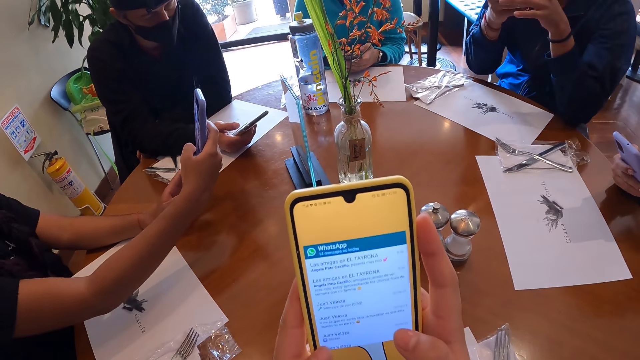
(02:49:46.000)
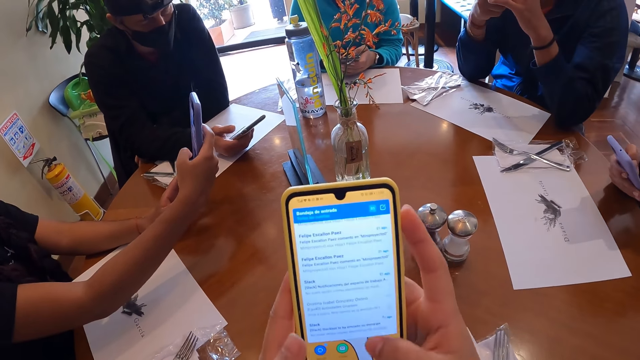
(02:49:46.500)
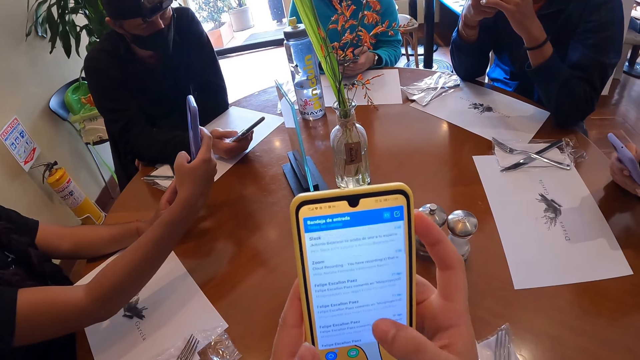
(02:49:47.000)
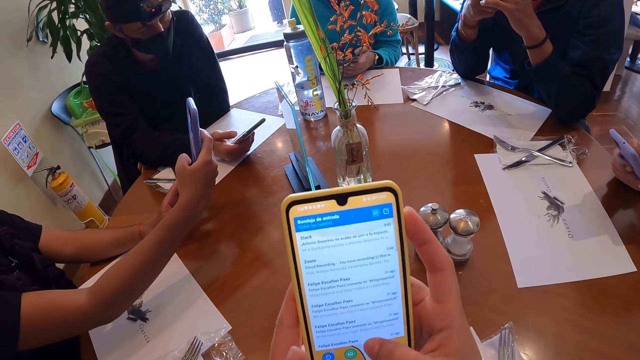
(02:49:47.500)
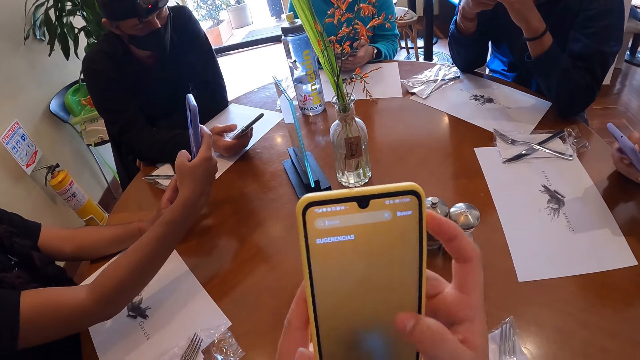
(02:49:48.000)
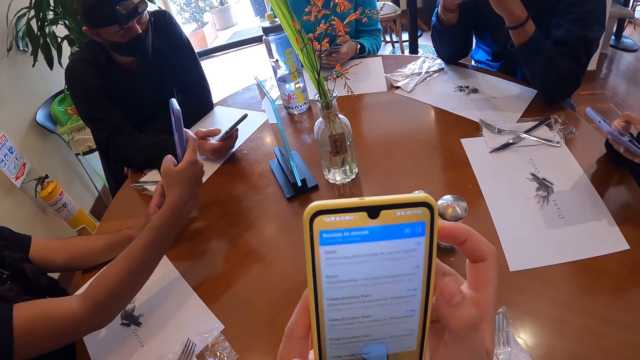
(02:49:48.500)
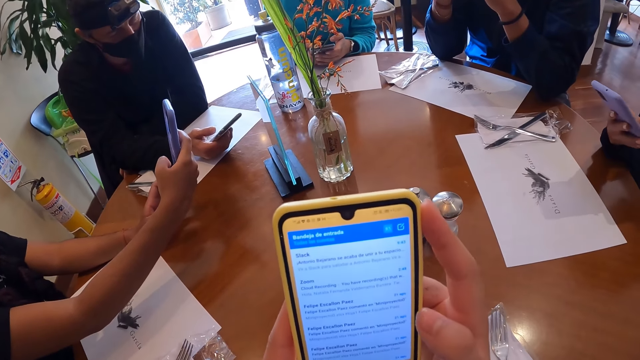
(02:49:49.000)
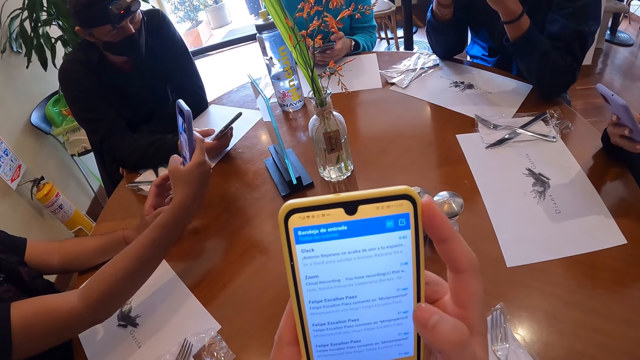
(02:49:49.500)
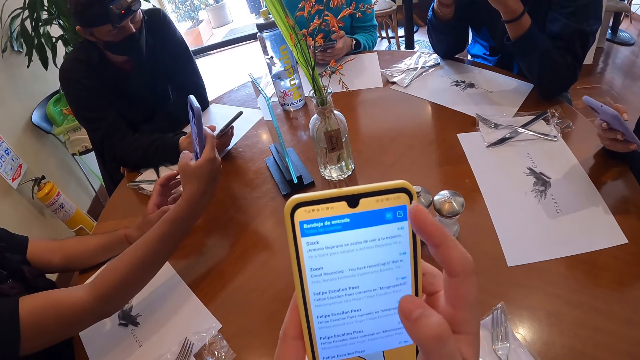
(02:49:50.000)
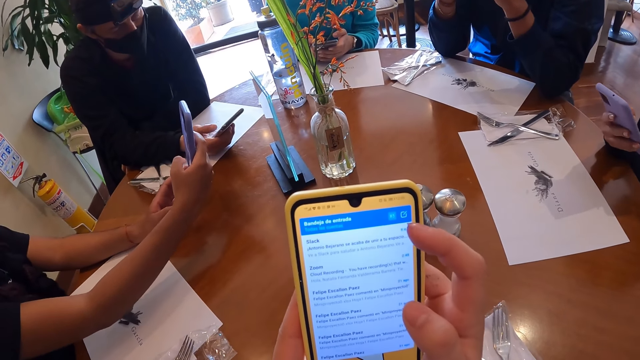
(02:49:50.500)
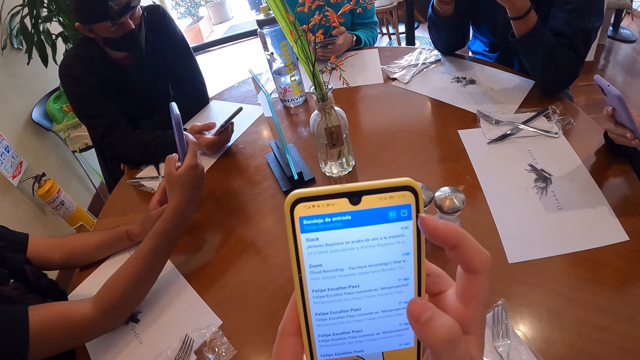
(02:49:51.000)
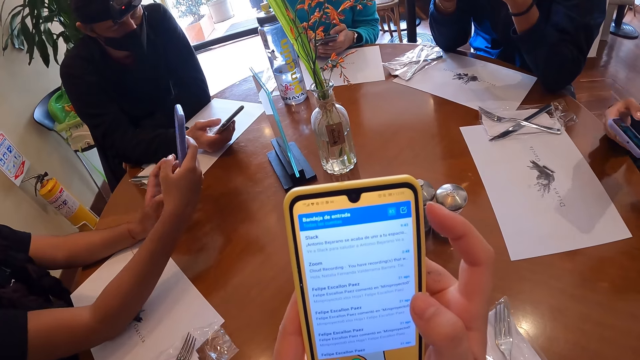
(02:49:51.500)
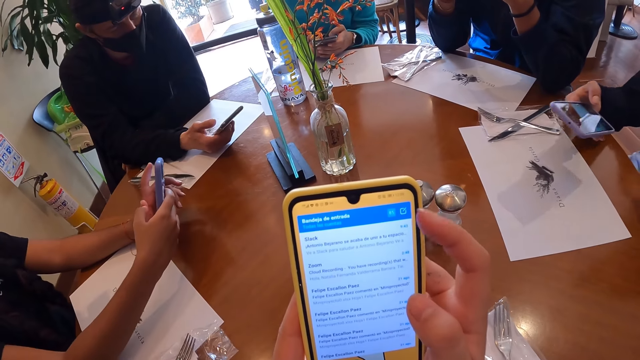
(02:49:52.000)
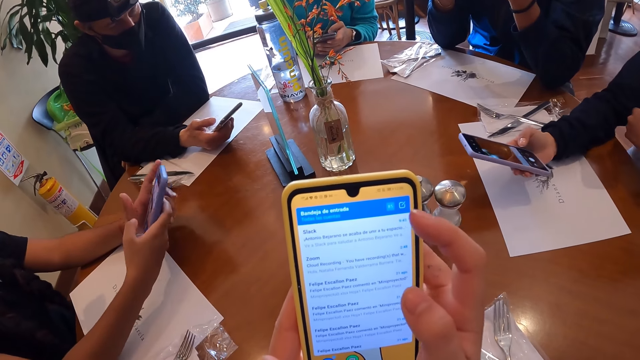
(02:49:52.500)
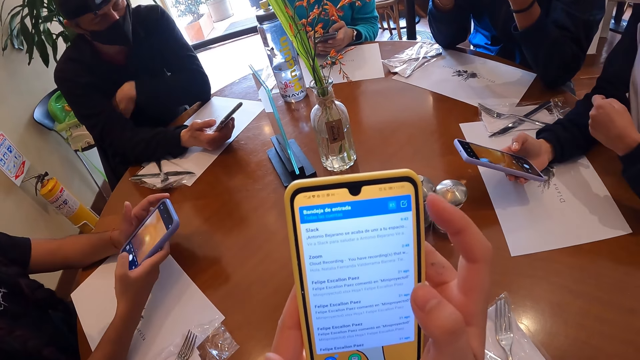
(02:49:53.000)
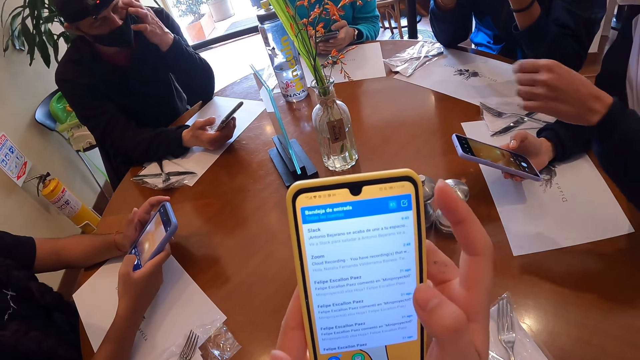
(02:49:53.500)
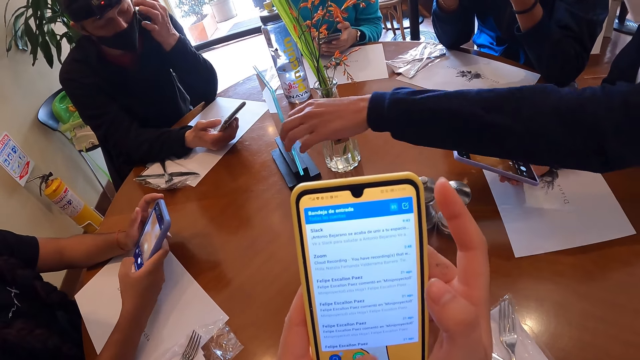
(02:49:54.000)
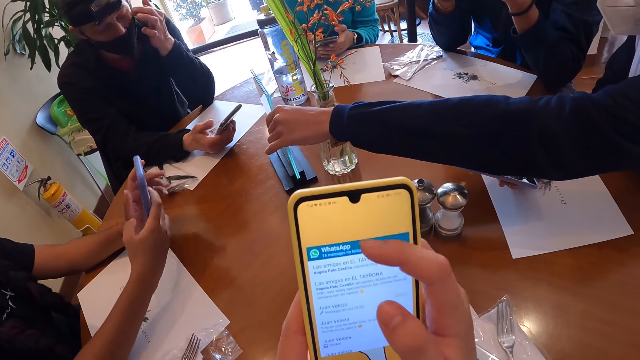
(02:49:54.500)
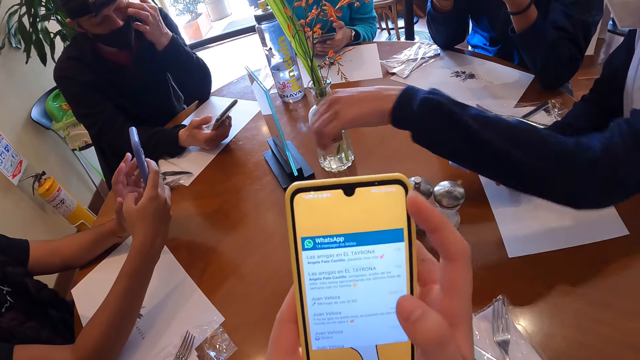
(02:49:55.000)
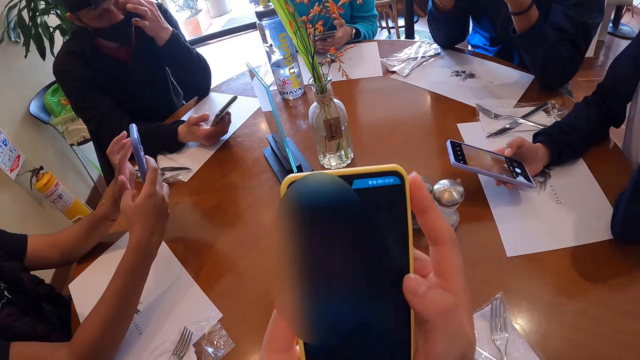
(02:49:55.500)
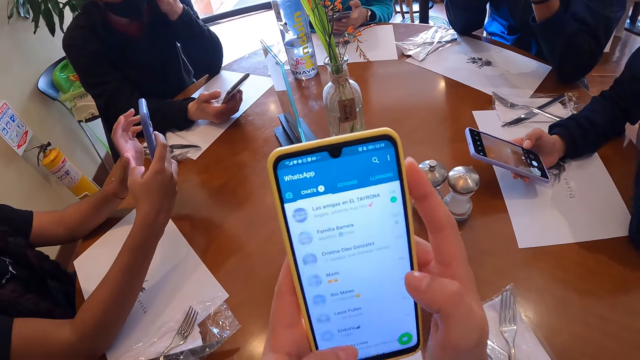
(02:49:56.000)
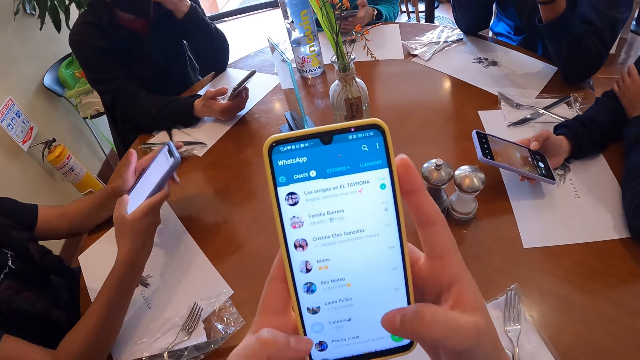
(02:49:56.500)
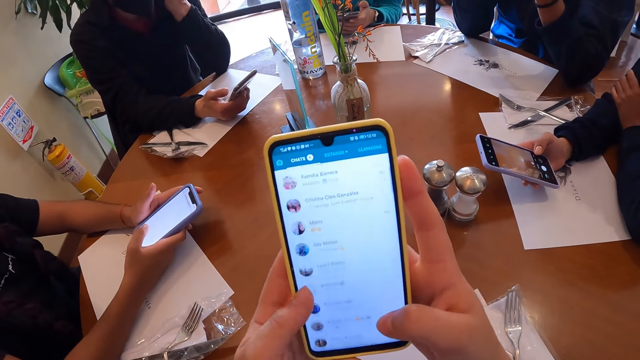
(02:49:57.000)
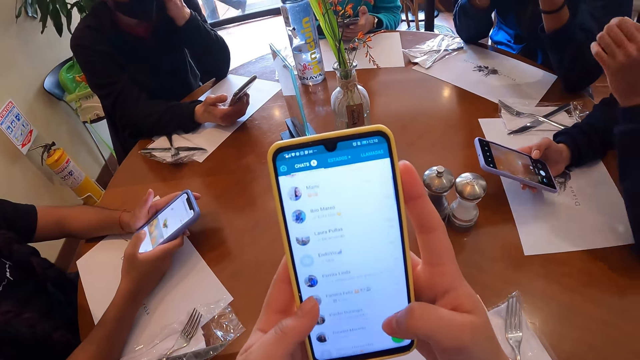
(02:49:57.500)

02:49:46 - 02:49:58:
A woman scans the code on the plaque with the phone in her hands. A man holds the phone in his right hand with both hands. The camera wearer uses a phone. Another man operates the phone in his right hand with his right hand. Another woman uses a phone. The camera wearer uses the phone. The other man scratches his eyes with his left hand. He moves the hand. The other woman adjusts the plaque on the table with her left hand. The first woman scans the code on the plaque with the phone in her right hand. She operates the phone in her right hand with her left hand. The camera wearer uses the phone.

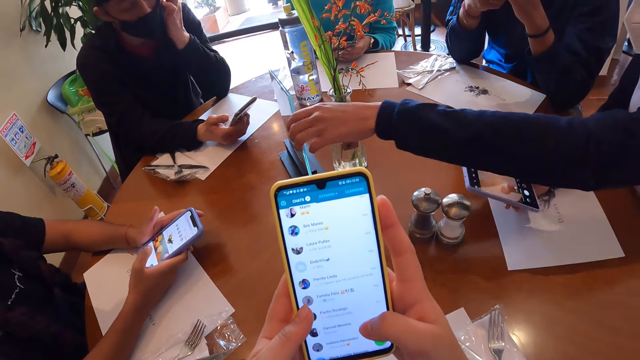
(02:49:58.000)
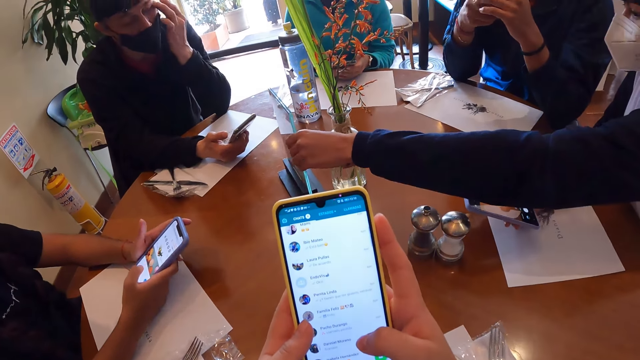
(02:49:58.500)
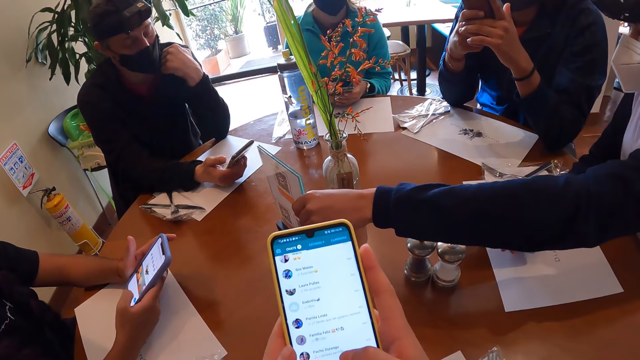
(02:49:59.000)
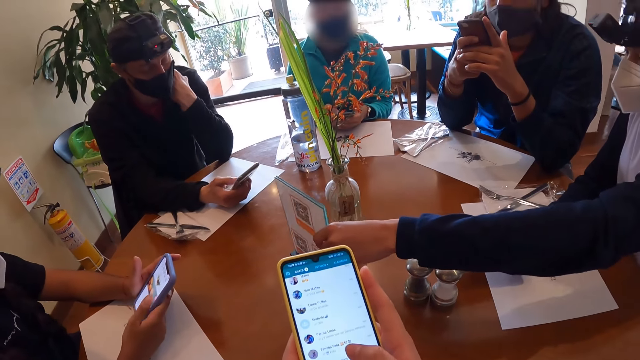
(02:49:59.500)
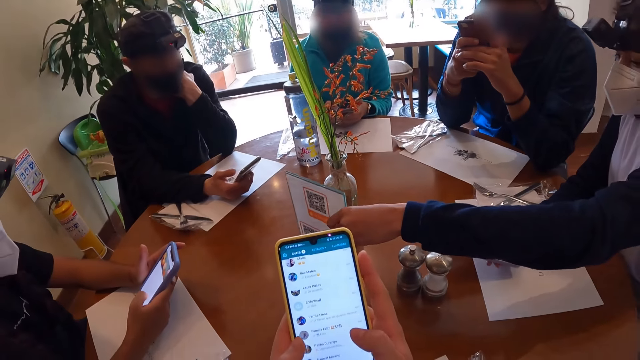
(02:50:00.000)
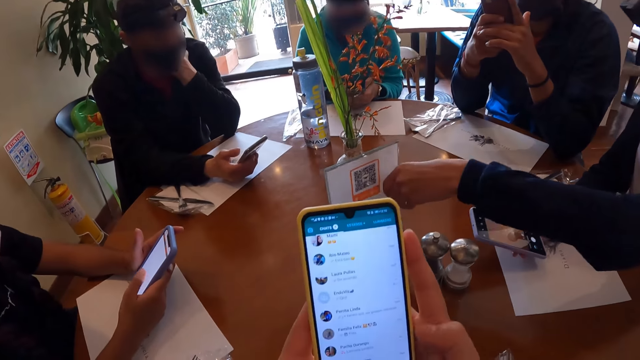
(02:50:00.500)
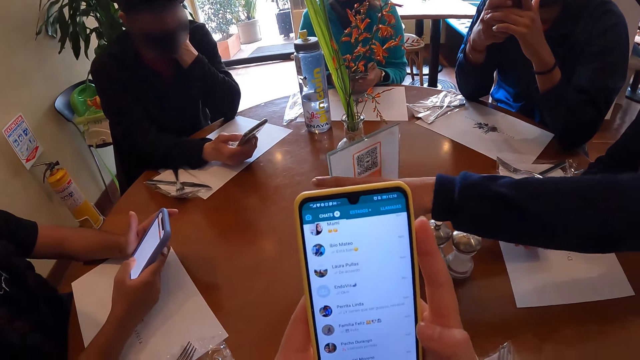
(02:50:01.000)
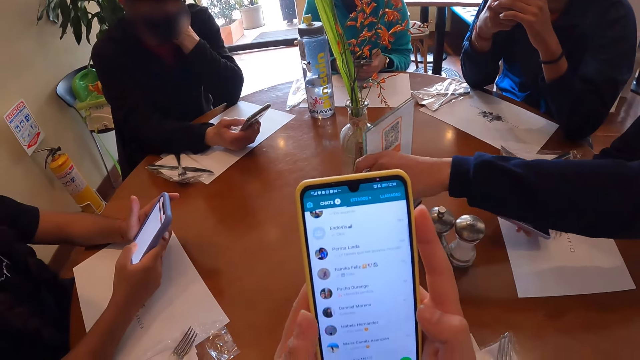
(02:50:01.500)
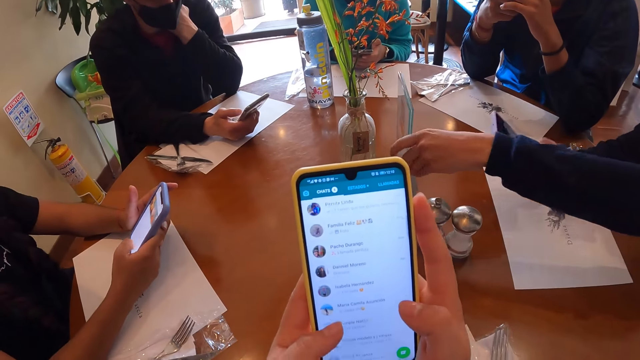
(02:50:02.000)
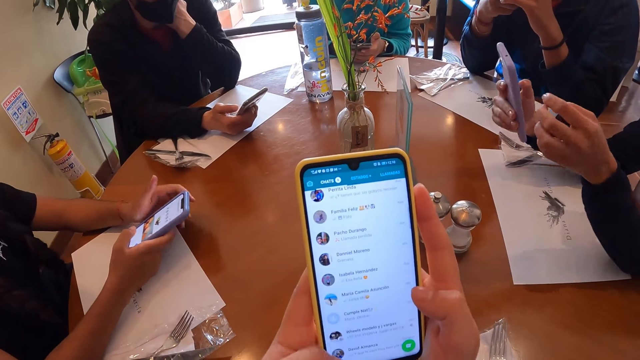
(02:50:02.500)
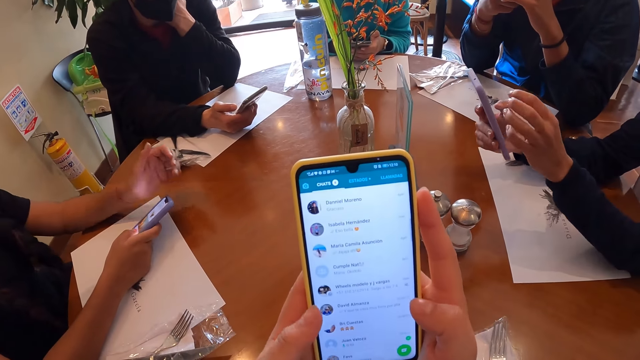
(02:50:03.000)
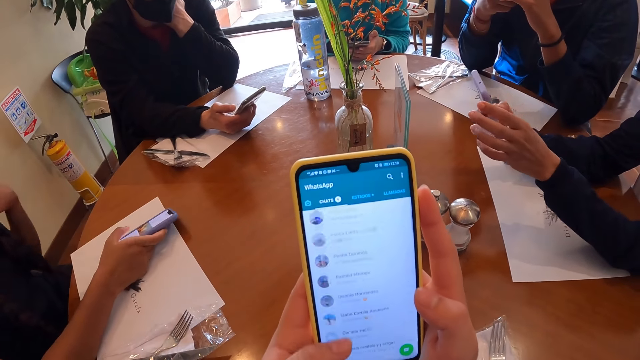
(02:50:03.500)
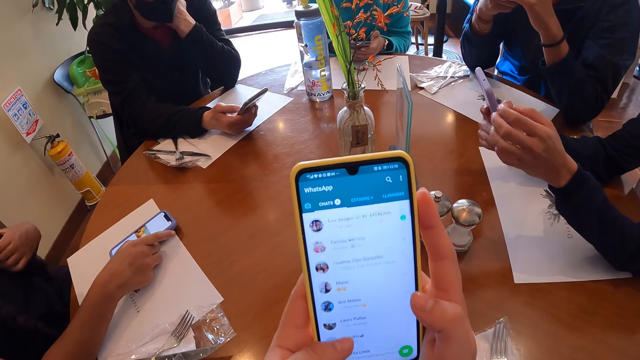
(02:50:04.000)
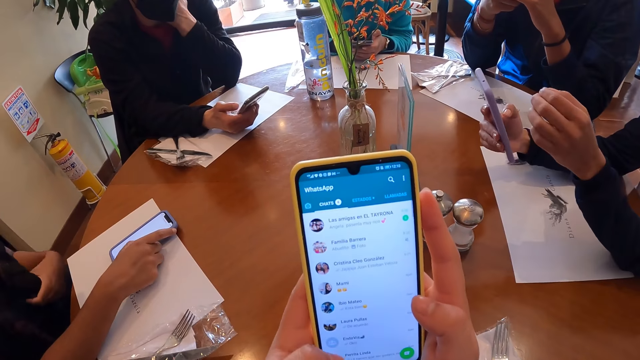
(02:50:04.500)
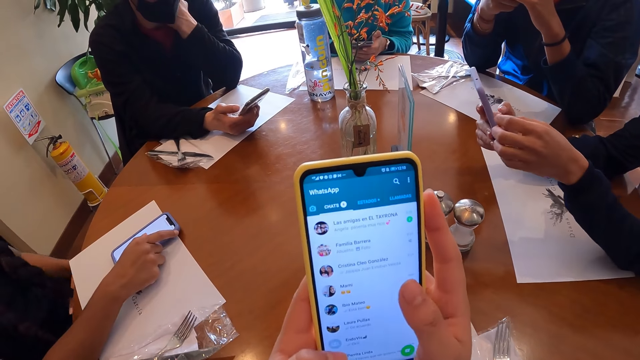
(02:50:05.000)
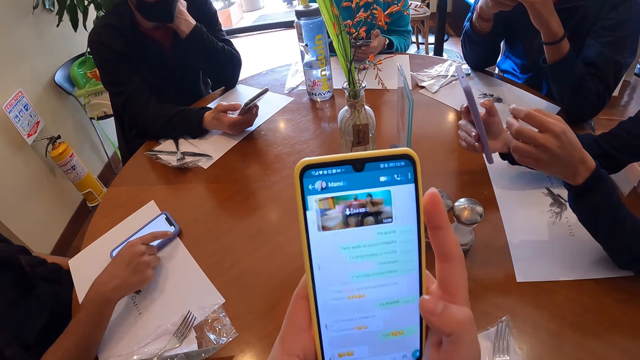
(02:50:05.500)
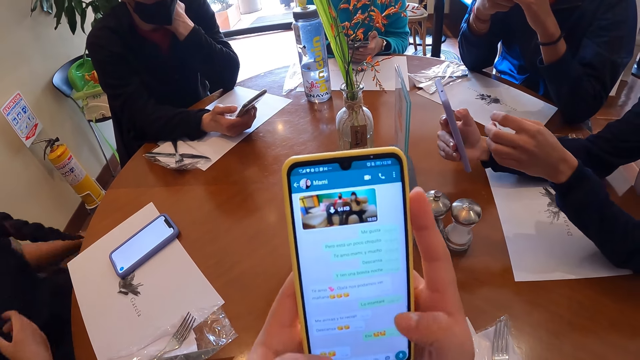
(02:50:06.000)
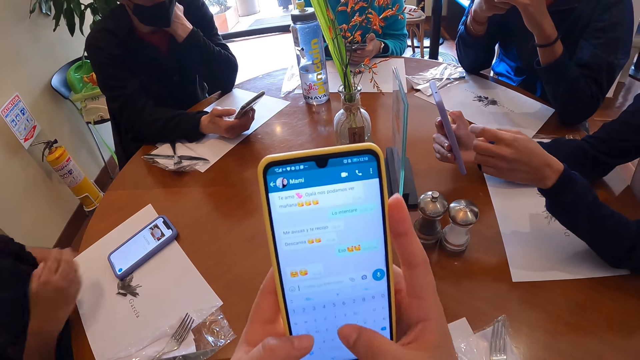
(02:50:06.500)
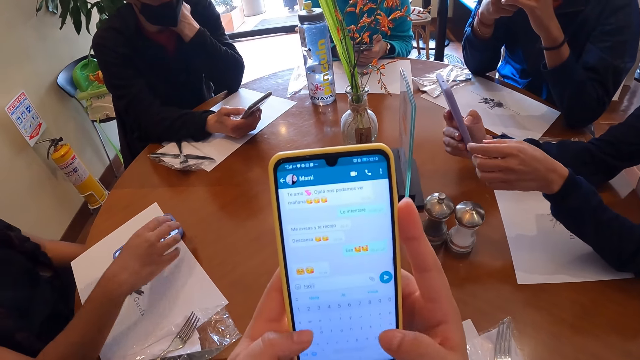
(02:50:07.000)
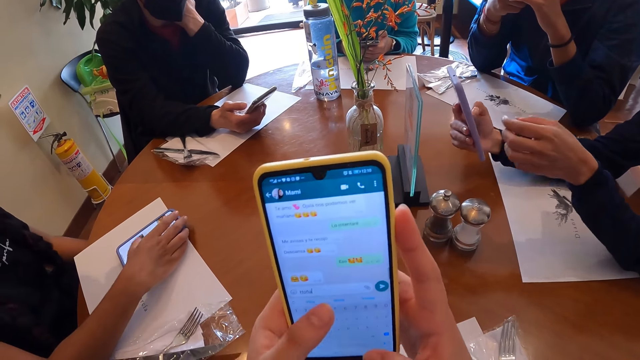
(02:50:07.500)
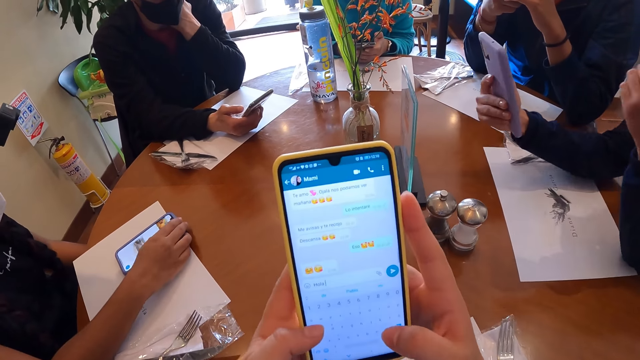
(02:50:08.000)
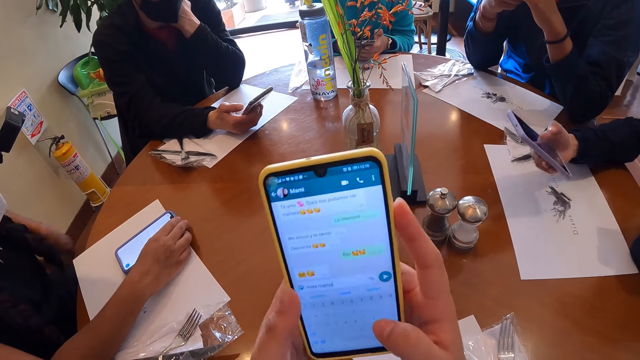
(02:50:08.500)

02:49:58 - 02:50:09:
A woman shifts the plaque on the table with her left hand. The camera wearer uses a phone. Another woman drops the phone in her right hand on the table. The first woman operates the phone in her right hand with her left hand. The other woman holds her braid with her left hand. The first woman takes a photo with the phone. The other woman operates the phone on the table with her right hand. The first woman scans the code on the plaque with the phone in her right hand. The camera wearer uses the phone.
